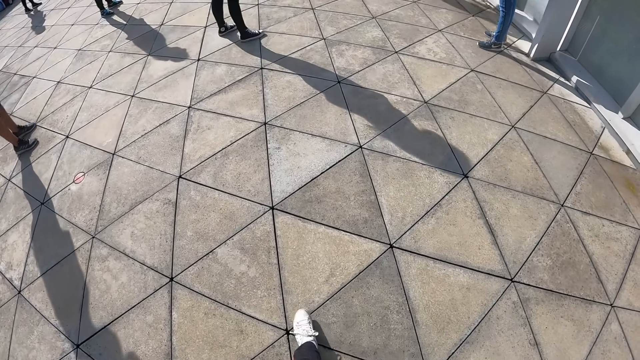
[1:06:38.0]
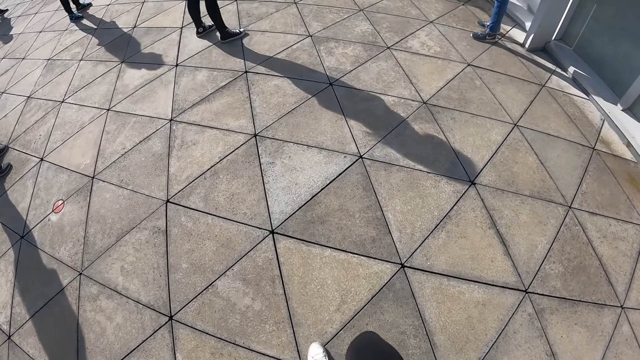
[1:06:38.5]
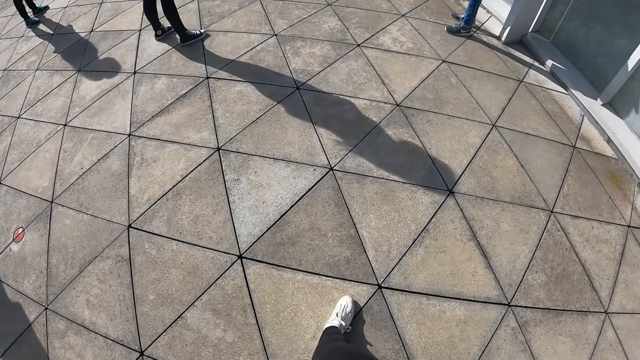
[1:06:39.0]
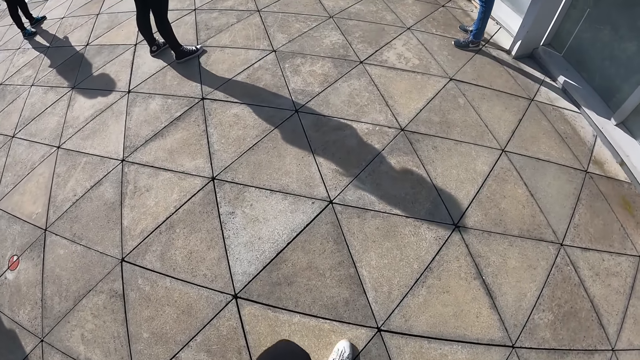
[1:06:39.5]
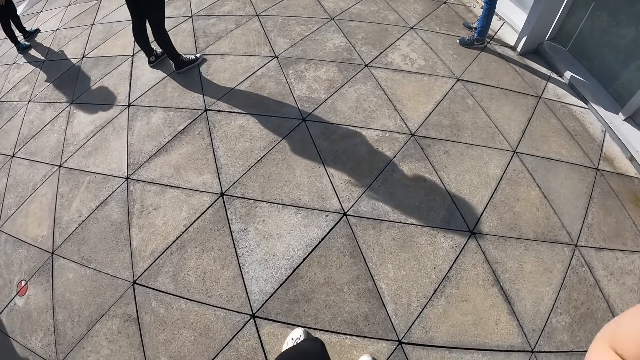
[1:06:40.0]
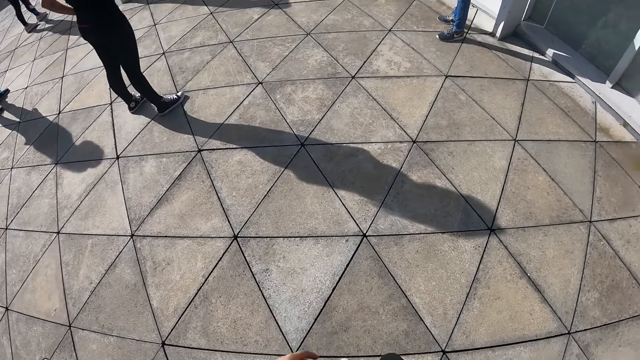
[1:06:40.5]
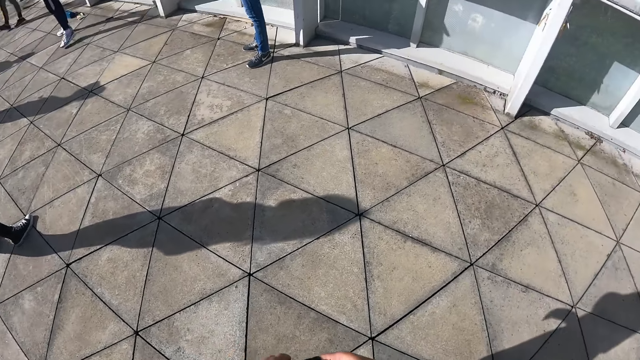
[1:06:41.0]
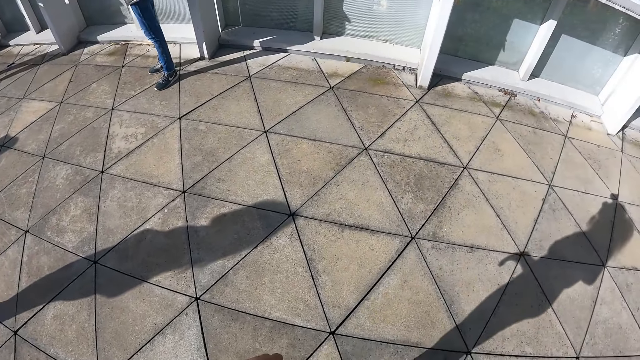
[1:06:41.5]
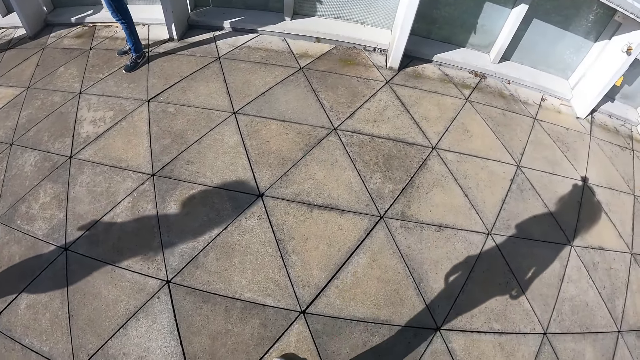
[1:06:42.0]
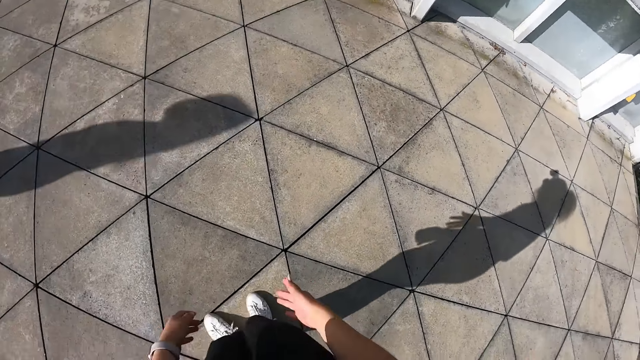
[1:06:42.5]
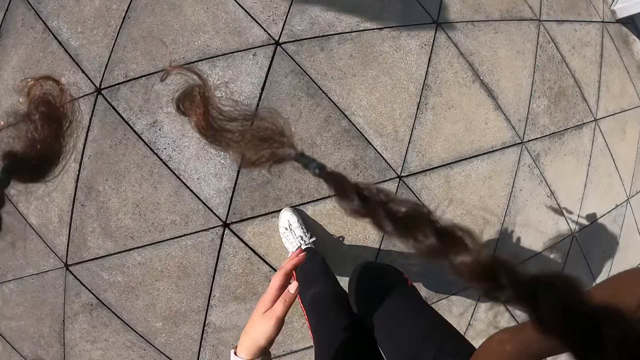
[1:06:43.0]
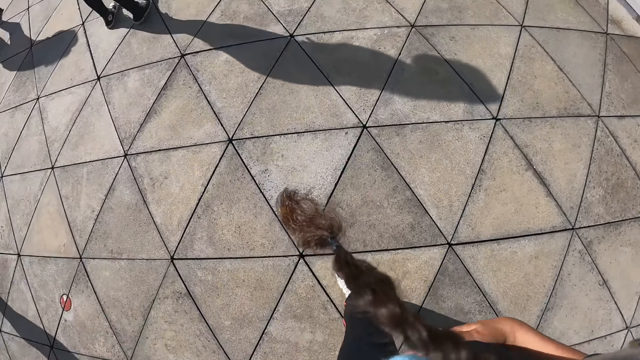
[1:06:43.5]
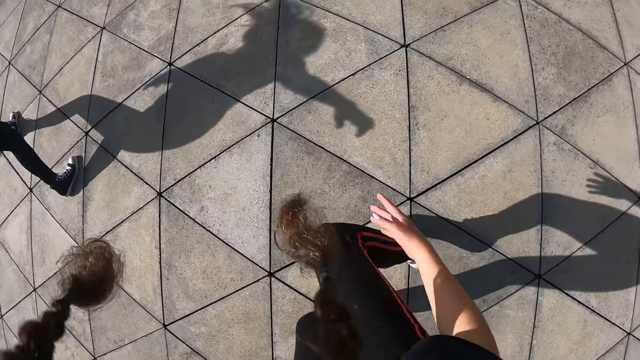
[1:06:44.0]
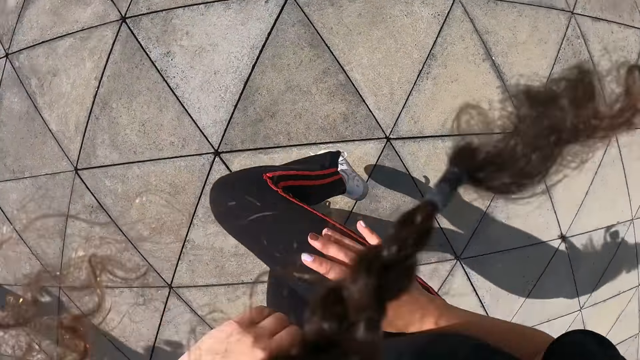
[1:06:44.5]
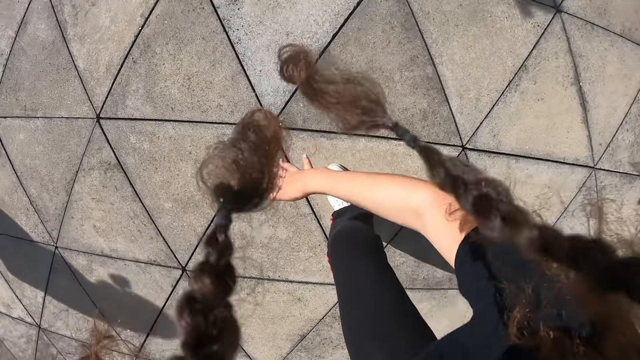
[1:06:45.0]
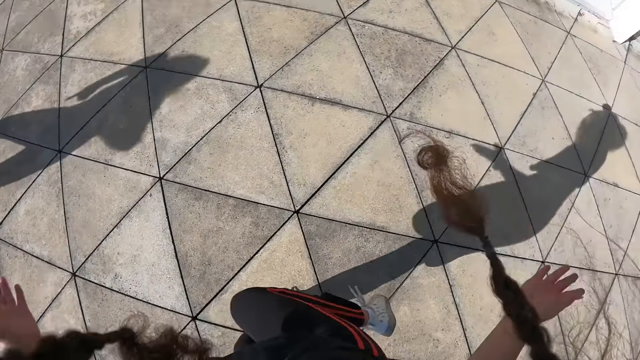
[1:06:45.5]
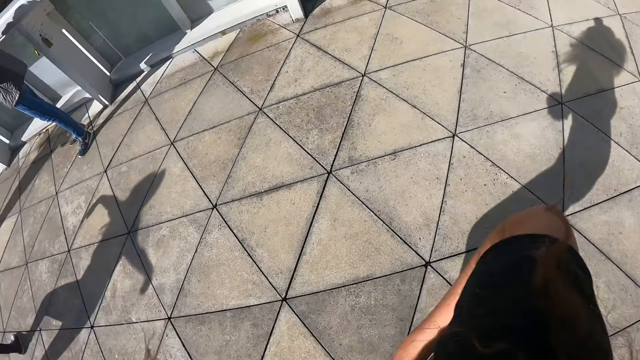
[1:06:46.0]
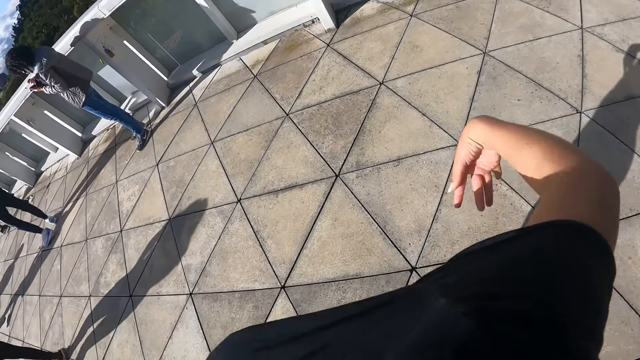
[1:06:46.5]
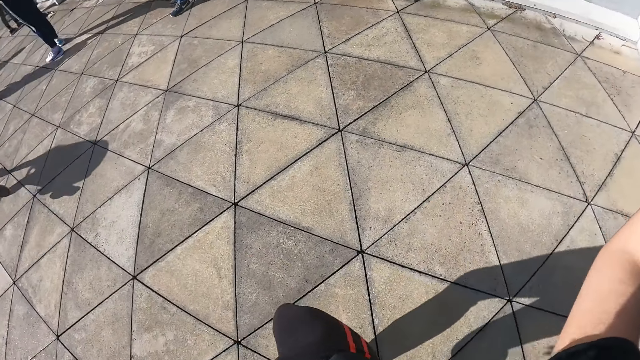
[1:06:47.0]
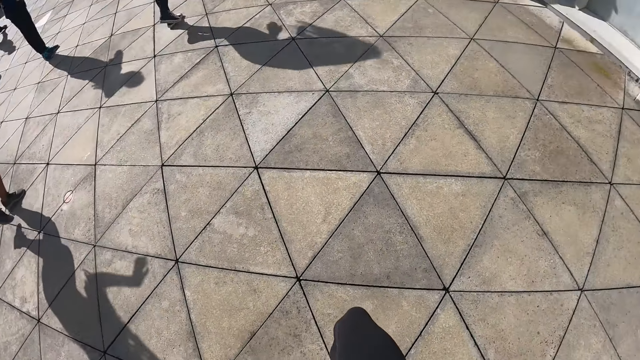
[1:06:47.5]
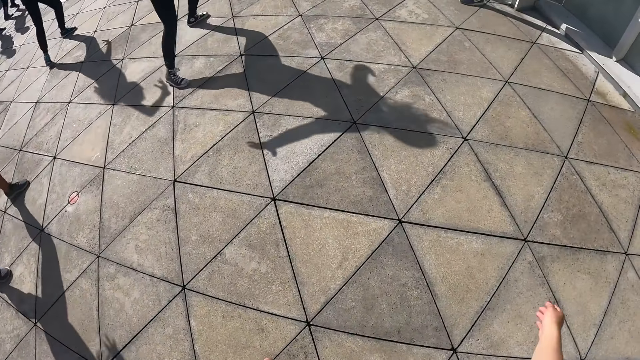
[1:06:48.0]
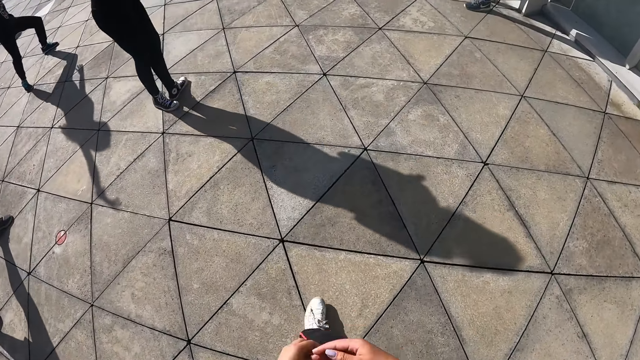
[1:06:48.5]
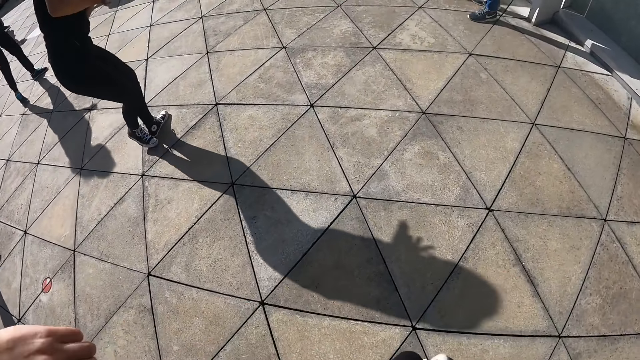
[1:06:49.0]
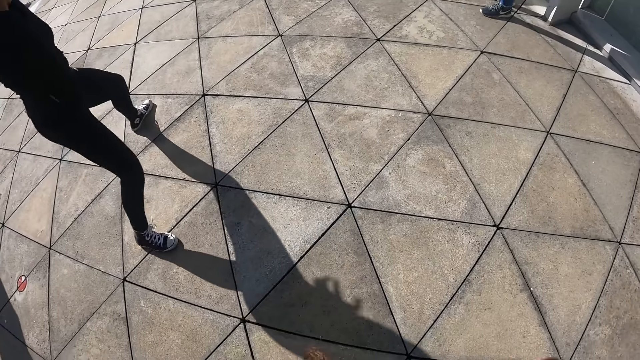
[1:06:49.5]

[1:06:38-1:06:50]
The camera wearer exercises with a group of people.

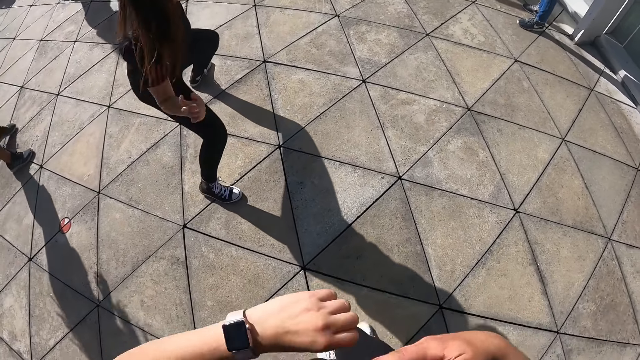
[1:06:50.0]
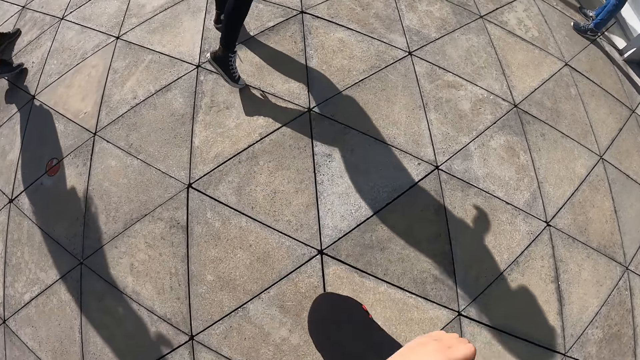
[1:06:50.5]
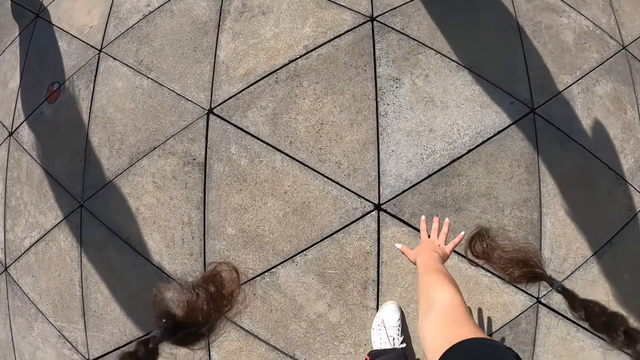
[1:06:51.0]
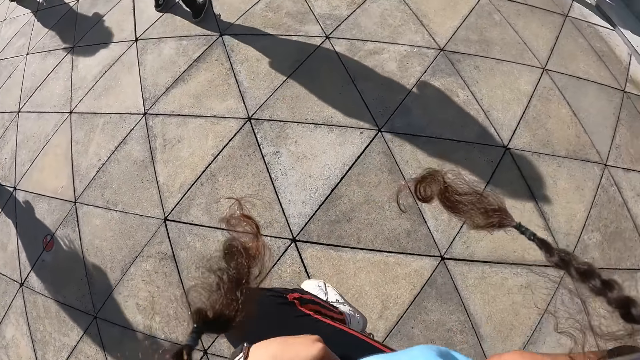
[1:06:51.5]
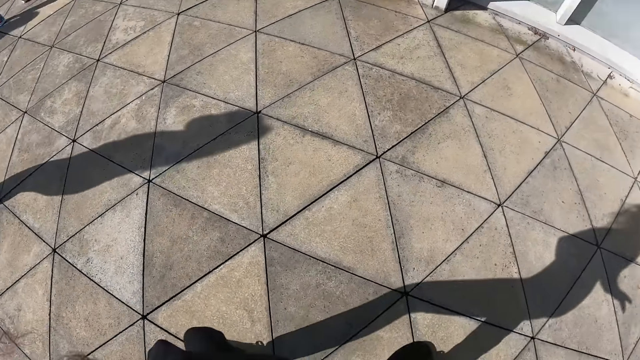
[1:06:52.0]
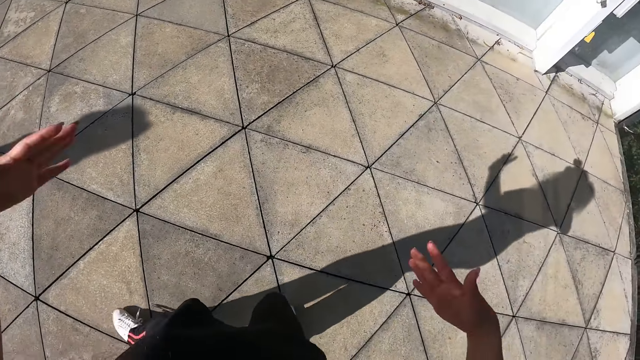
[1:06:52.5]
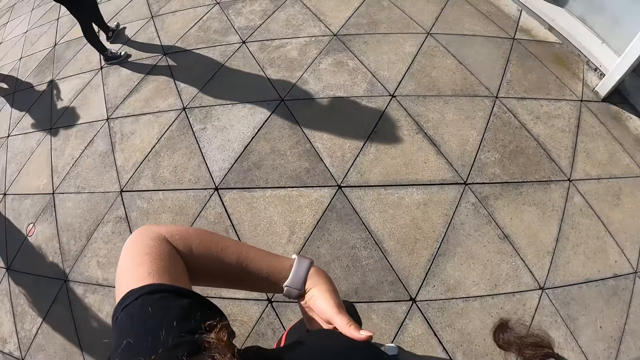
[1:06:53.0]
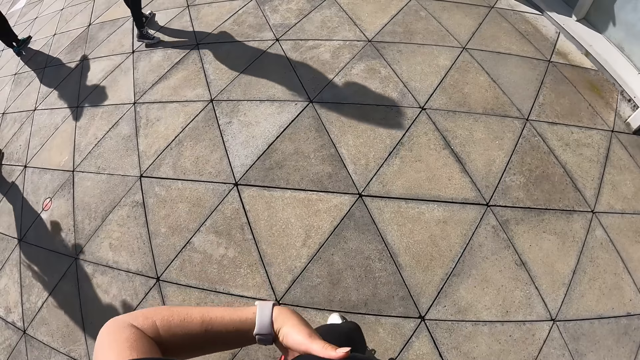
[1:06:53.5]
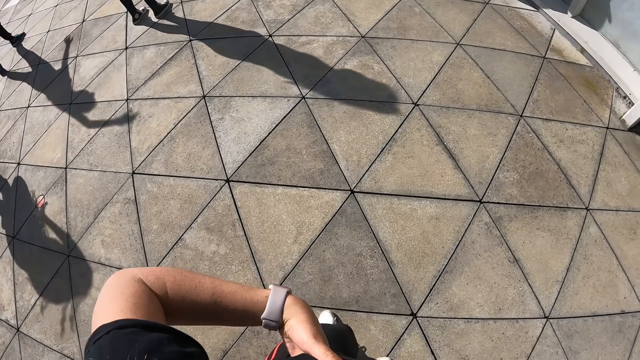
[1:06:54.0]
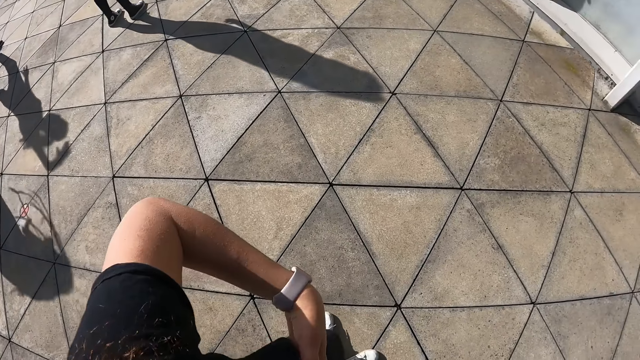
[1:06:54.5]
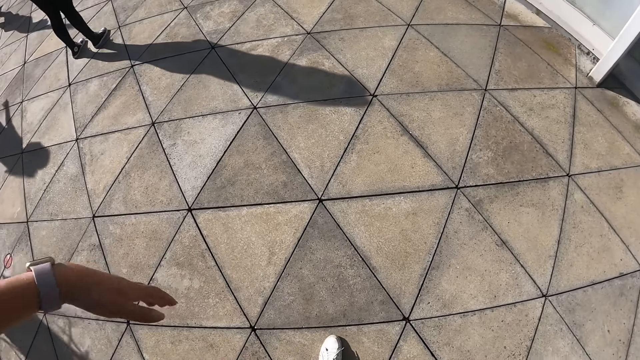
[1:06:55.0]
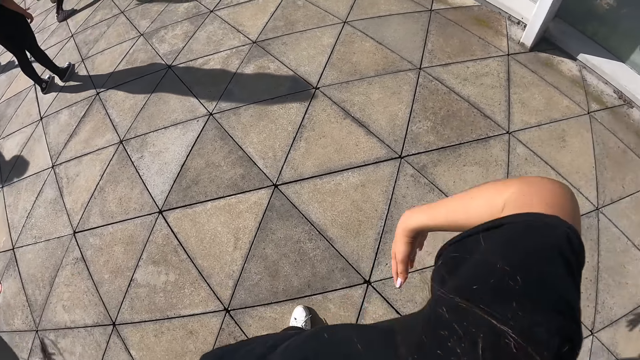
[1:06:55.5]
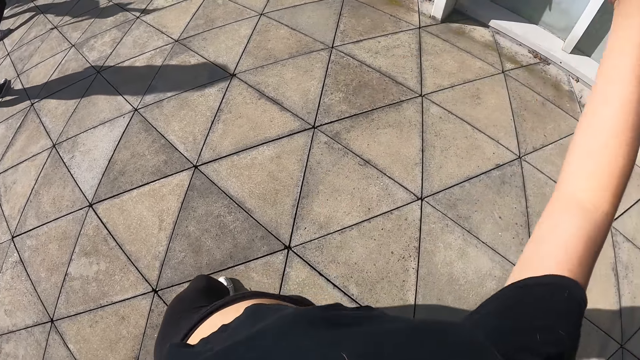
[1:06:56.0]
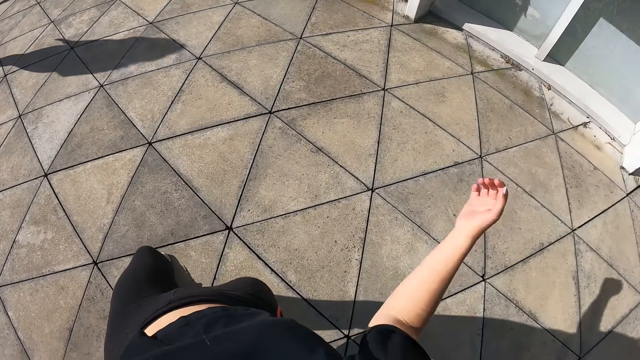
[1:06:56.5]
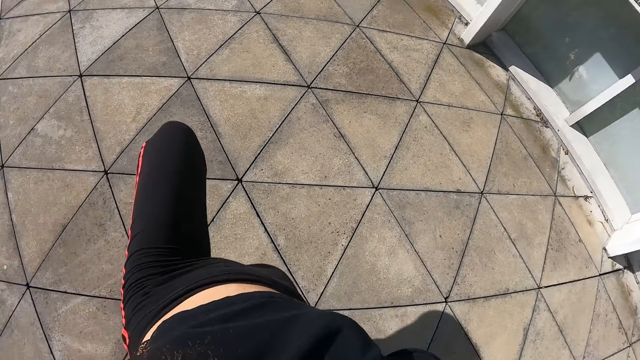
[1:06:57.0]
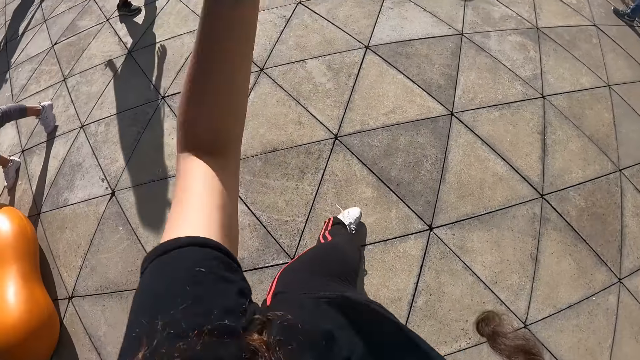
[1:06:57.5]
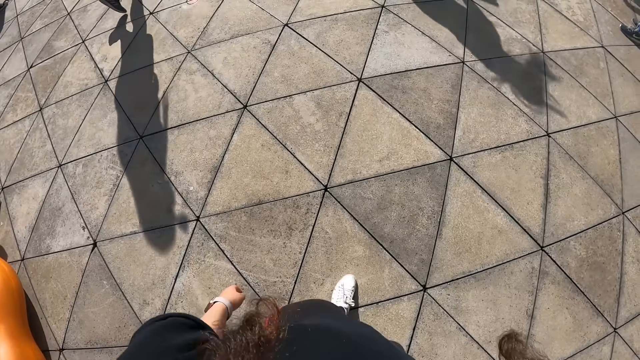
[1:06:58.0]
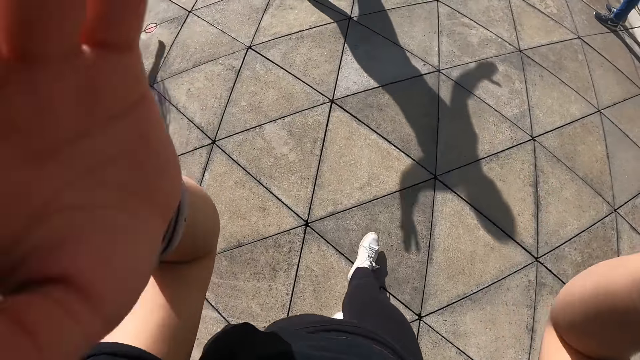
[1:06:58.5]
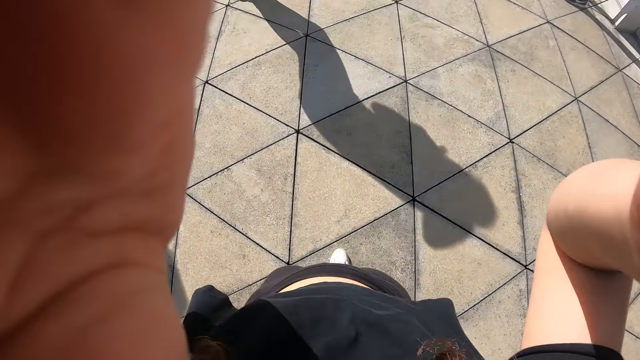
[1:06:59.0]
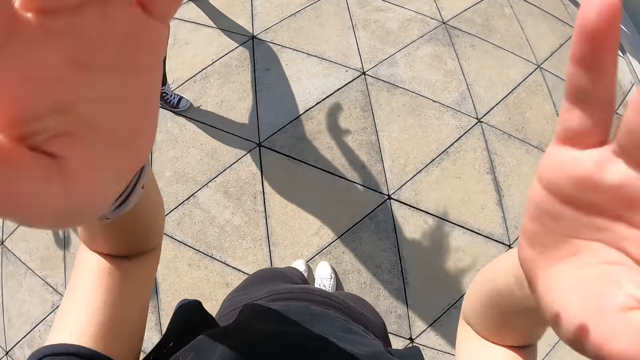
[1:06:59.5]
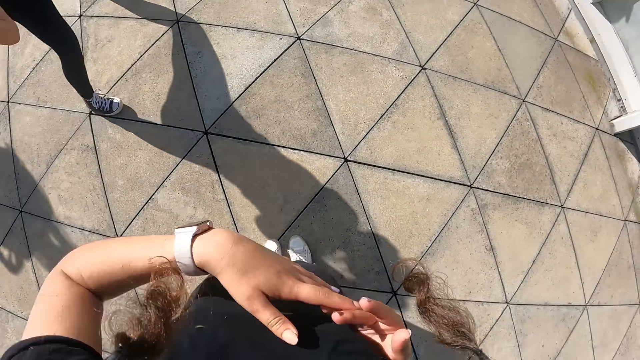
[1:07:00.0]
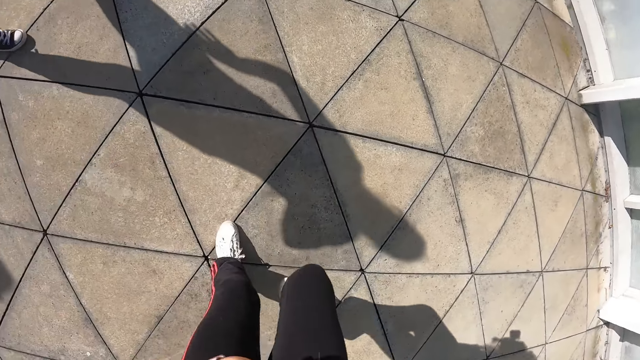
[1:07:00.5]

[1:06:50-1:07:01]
The camera wearer adjusts the camera with both hands.
